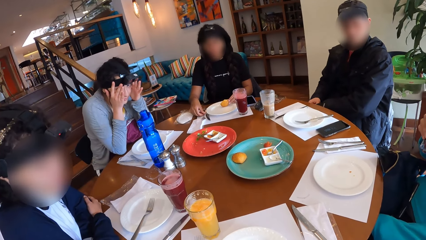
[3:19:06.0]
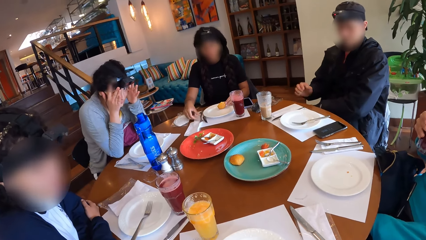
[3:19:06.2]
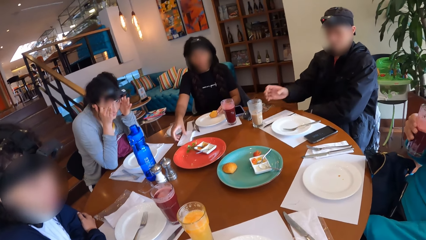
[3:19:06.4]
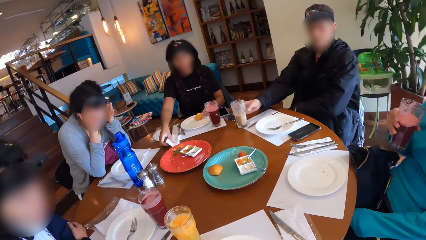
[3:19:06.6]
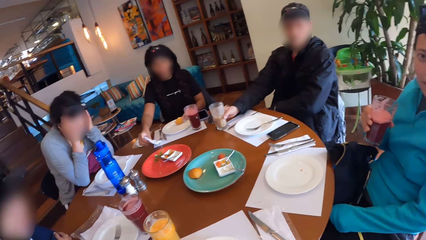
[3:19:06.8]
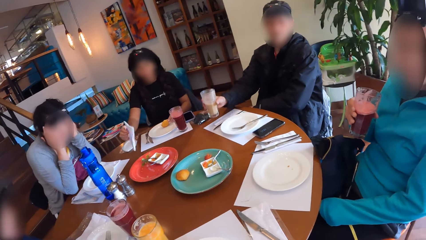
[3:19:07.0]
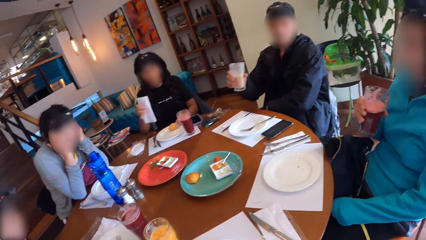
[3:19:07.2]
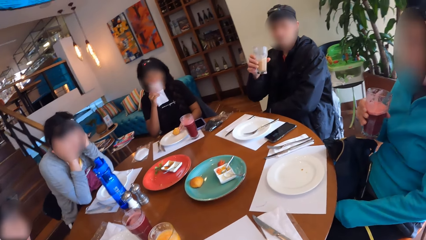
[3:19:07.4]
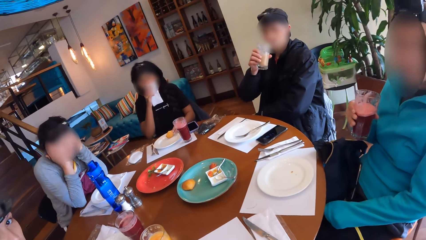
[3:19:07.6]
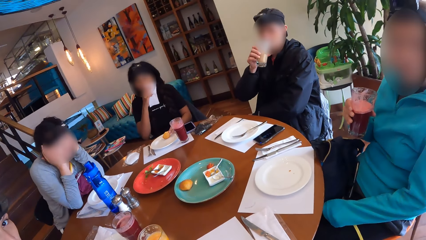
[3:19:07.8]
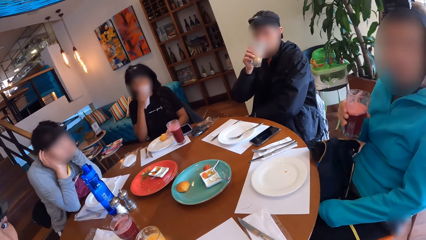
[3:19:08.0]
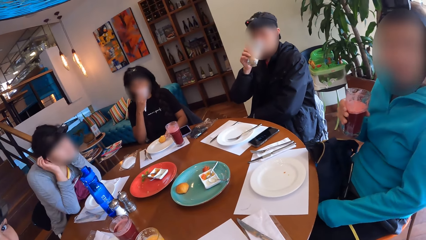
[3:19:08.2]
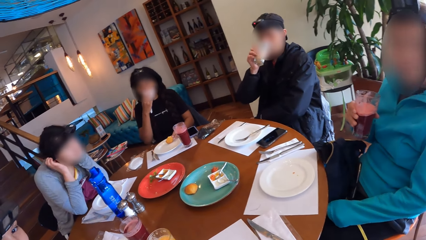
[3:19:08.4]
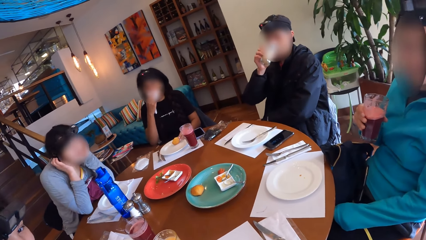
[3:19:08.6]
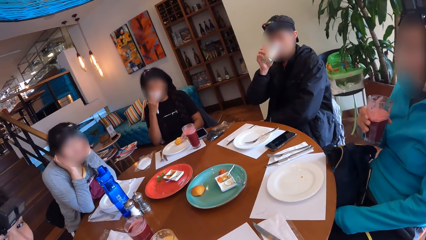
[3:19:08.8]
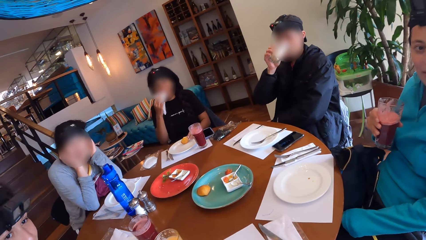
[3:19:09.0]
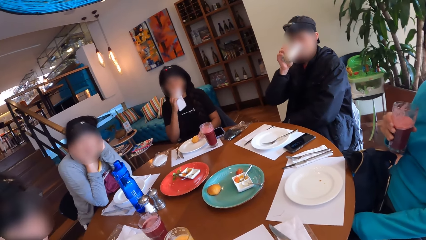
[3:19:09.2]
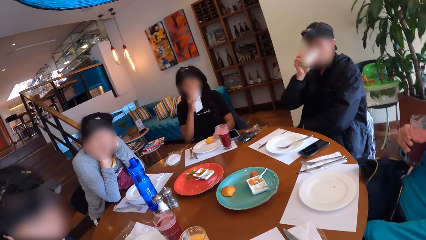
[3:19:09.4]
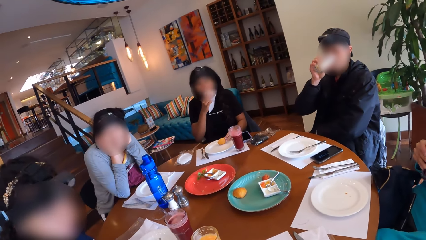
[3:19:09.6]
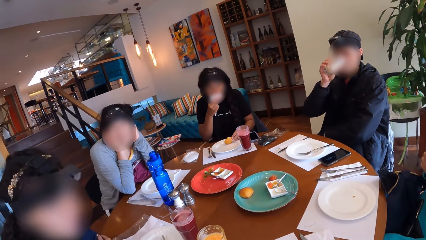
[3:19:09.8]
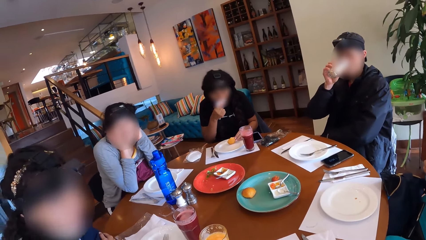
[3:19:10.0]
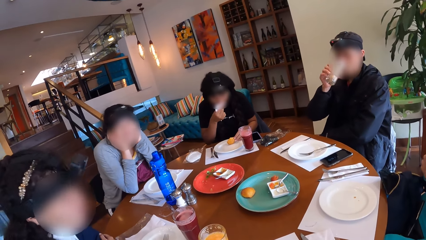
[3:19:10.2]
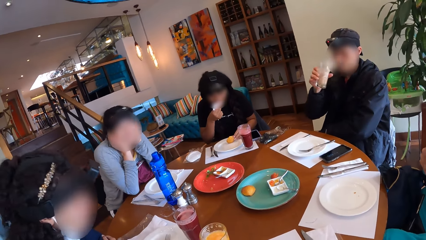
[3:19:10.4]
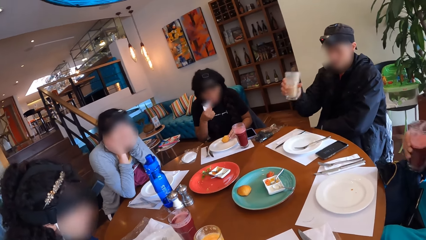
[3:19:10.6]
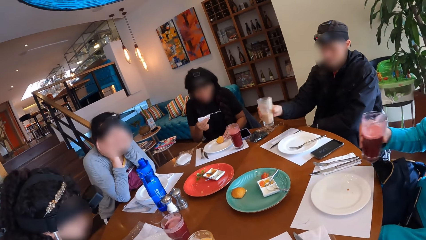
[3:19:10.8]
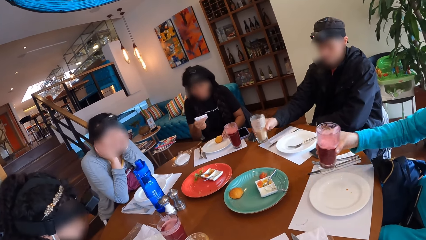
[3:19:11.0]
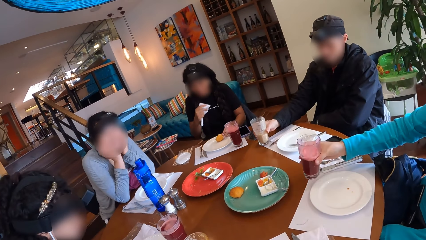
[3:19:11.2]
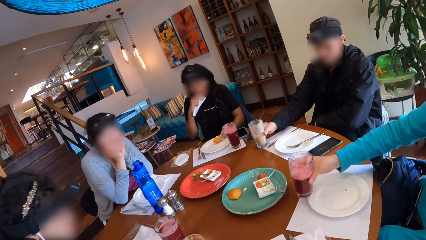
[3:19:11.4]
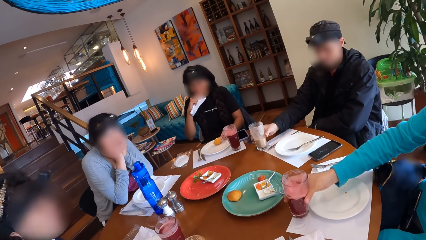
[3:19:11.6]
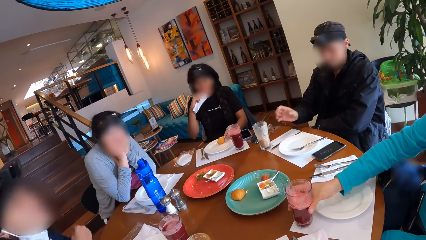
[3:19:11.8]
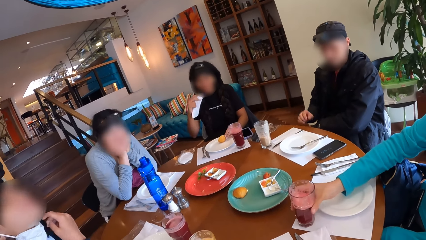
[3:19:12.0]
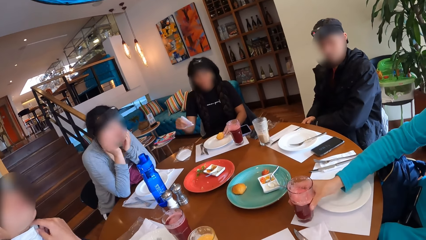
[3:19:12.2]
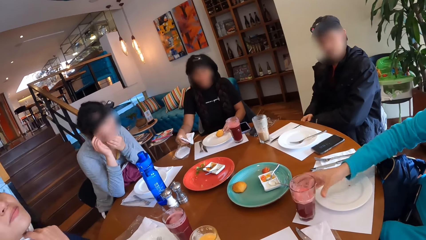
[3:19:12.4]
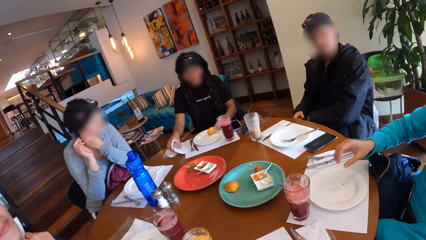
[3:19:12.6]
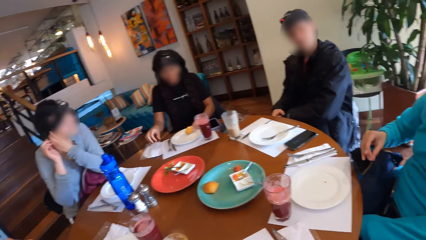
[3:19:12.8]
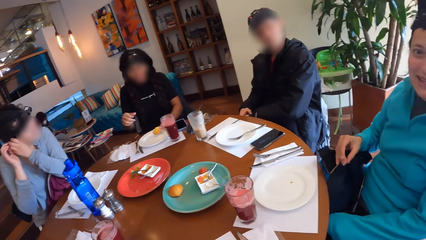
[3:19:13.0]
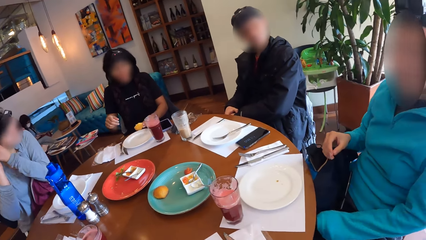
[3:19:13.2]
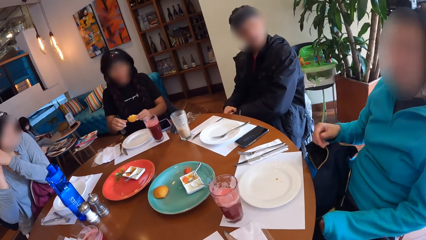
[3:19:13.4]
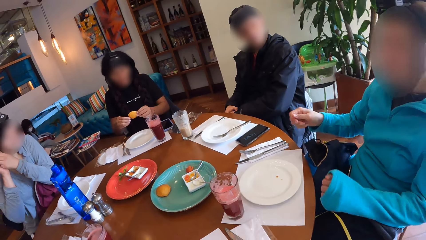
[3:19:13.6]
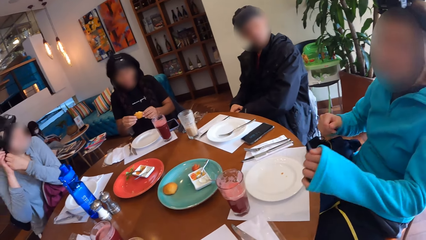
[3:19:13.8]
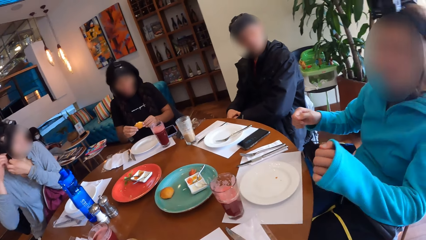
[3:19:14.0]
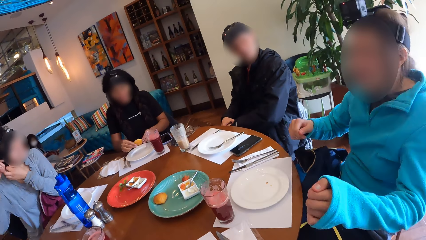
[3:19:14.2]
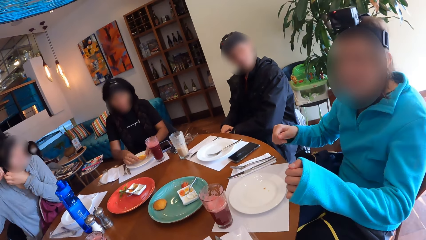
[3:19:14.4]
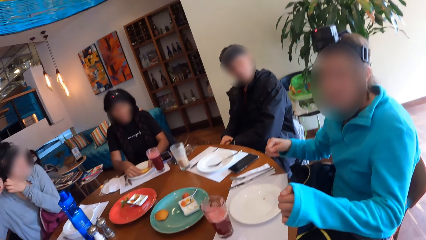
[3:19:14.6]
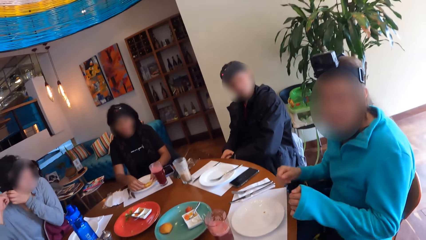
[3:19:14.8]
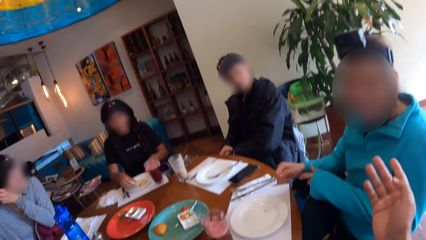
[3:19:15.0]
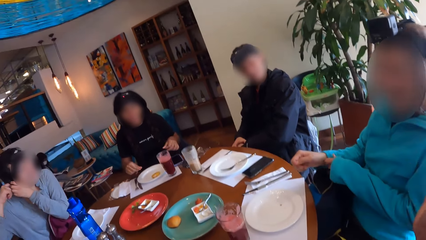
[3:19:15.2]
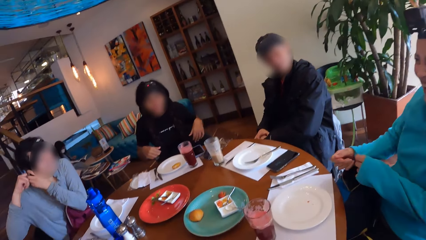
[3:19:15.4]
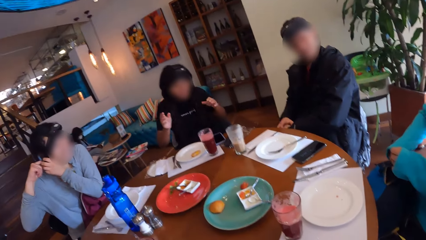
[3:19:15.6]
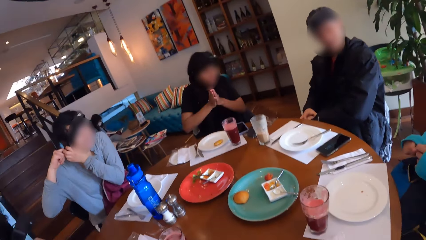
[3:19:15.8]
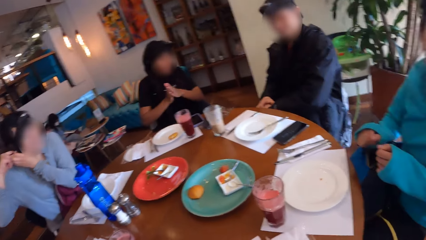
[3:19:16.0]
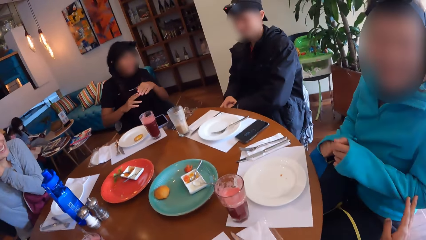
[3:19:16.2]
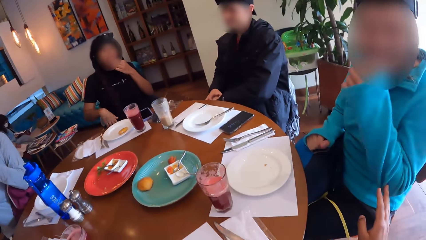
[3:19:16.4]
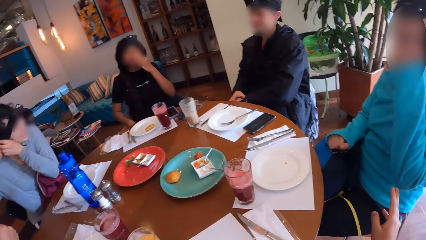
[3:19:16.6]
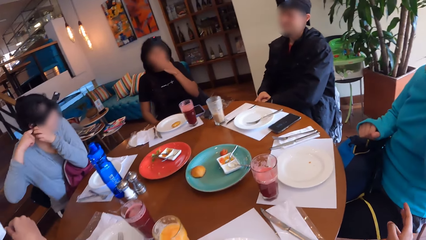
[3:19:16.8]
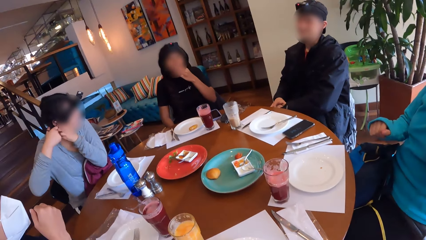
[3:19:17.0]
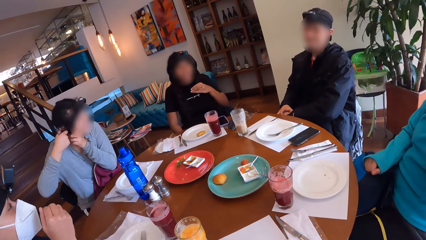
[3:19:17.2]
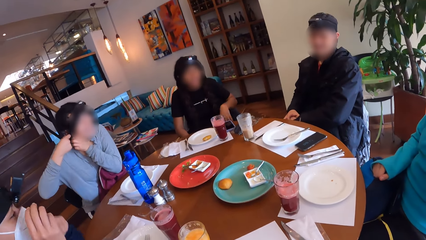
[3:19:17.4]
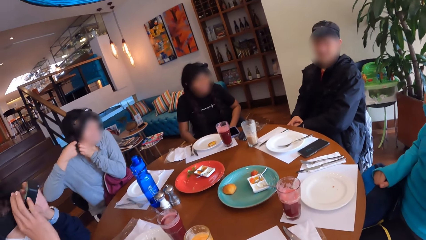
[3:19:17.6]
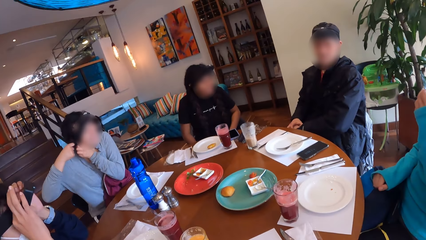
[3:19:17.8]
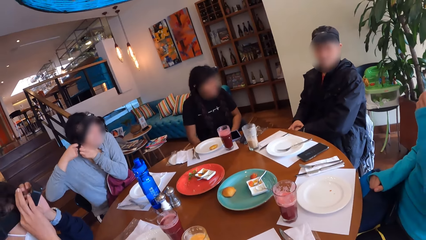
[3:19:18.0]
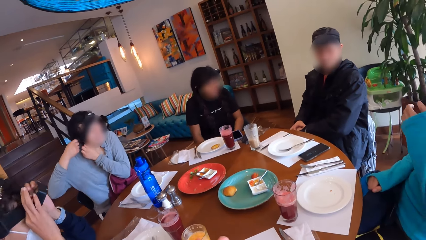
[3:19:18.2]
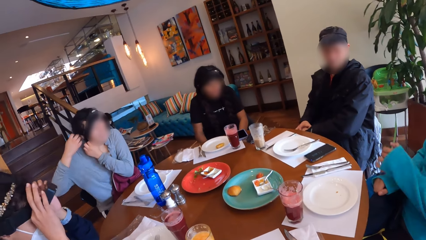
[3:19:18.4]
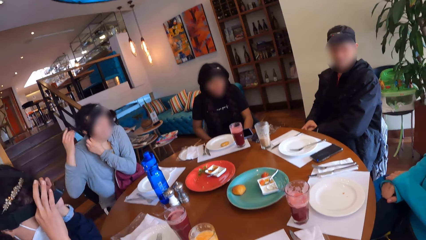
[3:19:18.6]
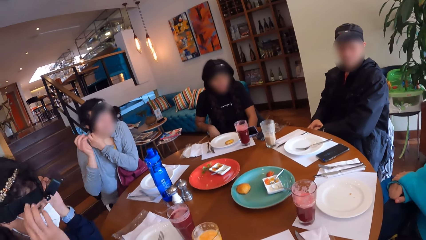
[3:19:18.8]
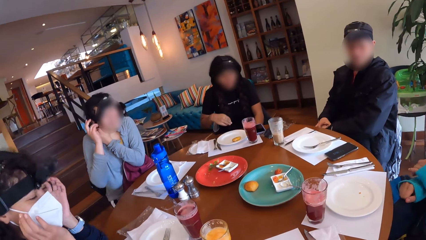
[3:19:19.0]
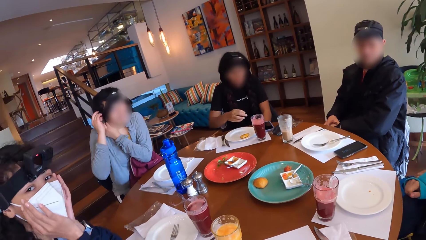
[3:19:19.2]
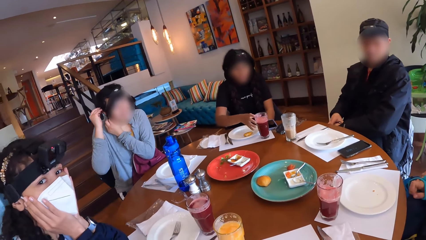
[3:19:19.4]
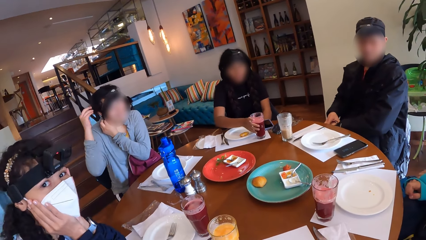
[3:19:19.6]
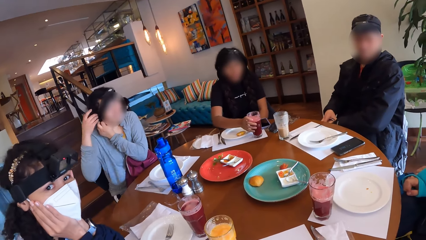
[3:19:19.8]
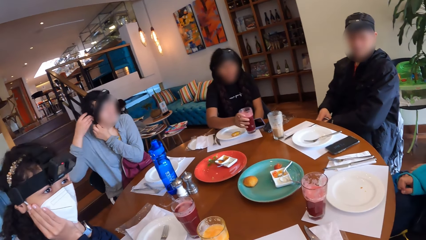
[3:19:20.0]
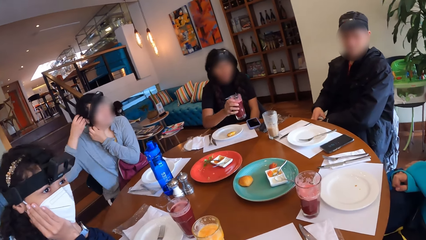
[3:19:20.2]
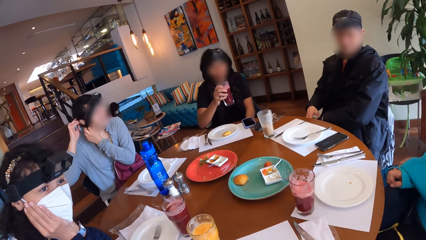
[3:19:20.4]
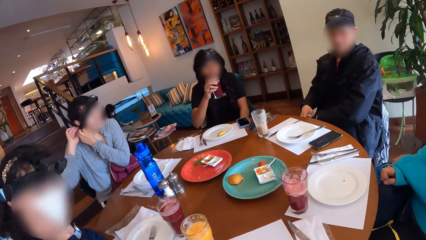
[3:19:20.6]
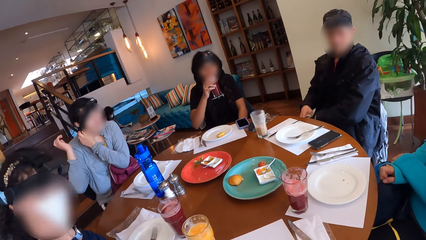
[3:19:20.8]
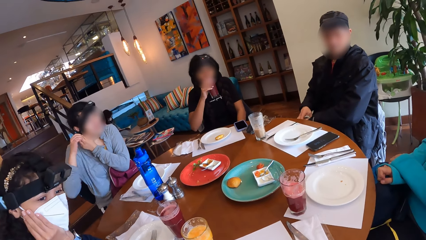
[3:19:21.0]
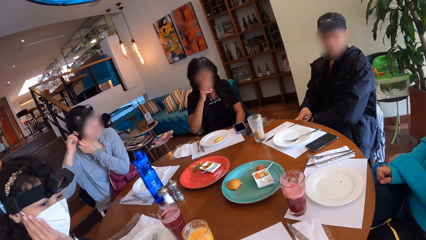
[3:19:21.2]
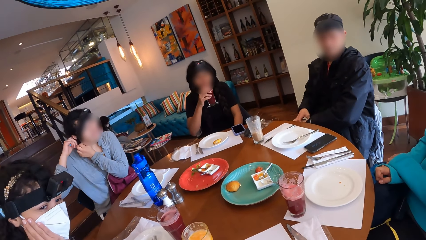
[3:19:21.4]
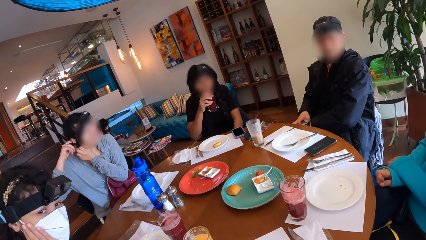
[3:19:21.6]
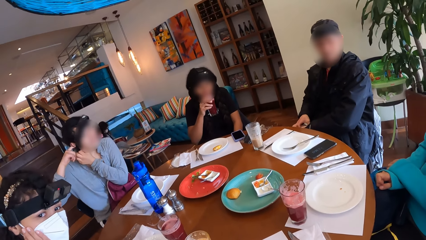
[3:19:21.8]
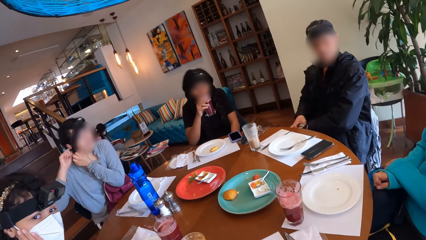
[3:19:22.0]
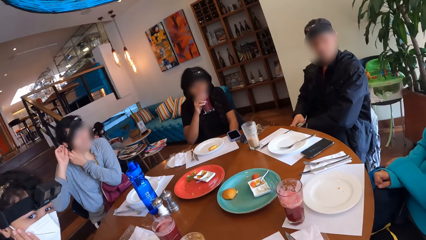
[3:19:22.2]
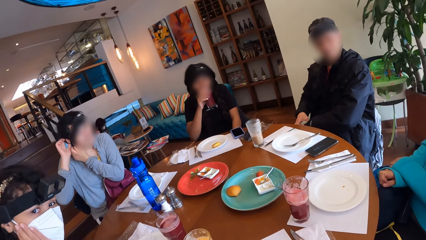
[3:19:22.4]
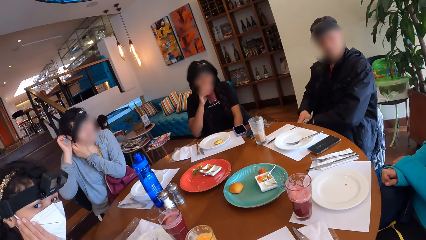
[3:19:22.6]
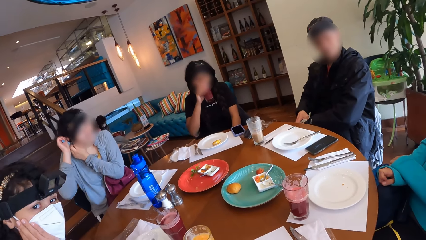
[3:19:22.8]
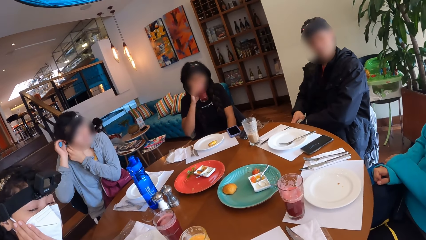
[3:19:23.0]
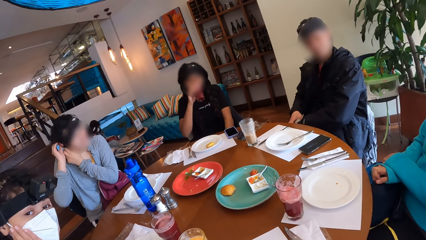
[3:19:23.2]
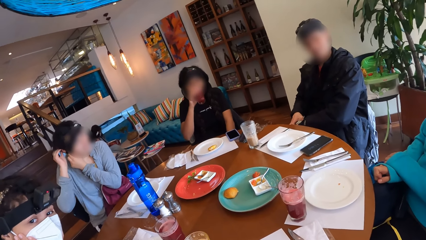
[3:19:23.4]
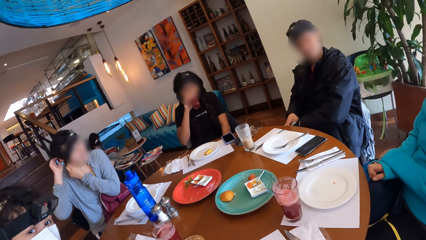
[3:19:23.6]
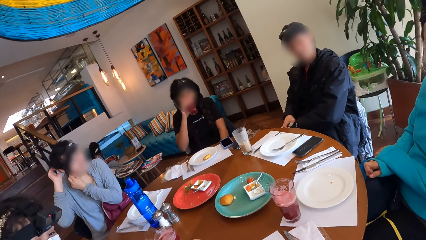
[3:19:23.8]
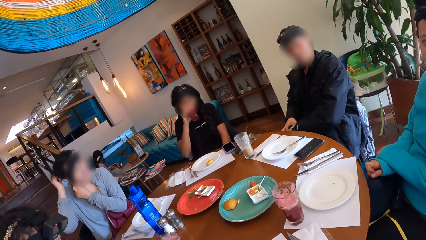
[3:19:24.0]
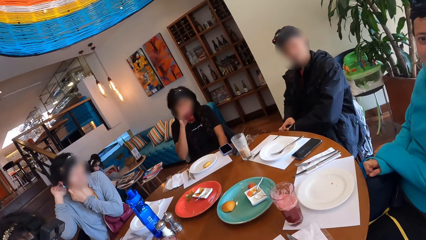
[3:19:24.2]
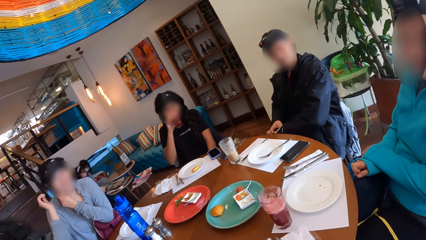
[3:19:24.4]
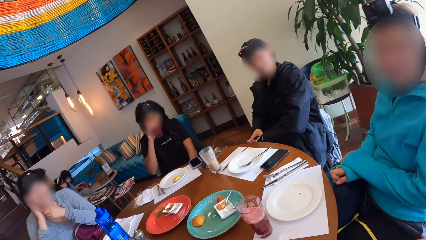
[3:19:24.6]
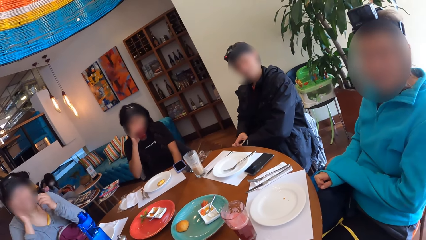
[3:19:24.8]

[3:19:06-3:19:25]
The man picks up the cup of drink on the table with his right hand. The woman picks up the serviette with her right hand. The woman cleans her mouth with the serviette in her right hand. The man drinks from the cup in his right hand. The man puts the cup of drink in his right hand on the table. Another woman puts the cup of drink in her right hand on the table. The first woman lowers the serviette in her right hand on the table. A third woman adjusts the straps of the camera on her head with her hands. The second woman gesticulates with both hands. The third woman interacts with the camera wearer. The camera wearer does gestures. The first woman claps her hands. A fourth woman adjusts the camera on her head with both hands. The first woman picks up a cup of drink on the table with her right hand. The camera wearer looks at a lady. The first woman drinks from the cup in her right hand.
